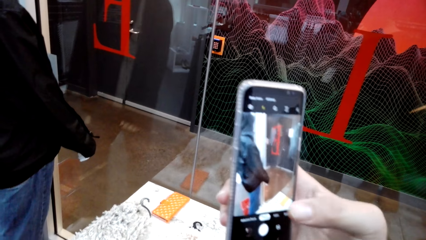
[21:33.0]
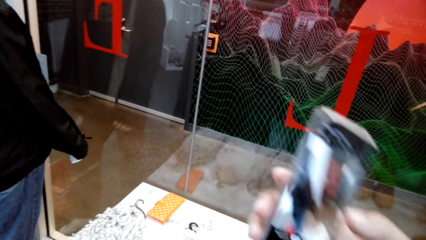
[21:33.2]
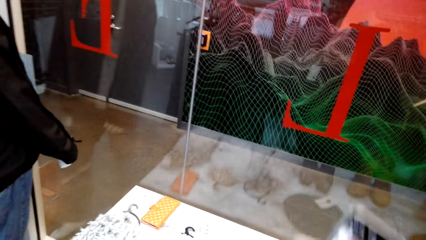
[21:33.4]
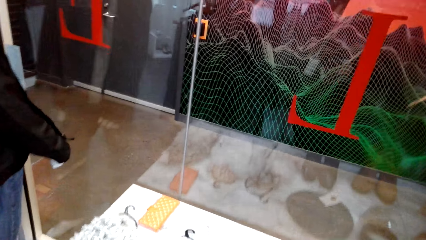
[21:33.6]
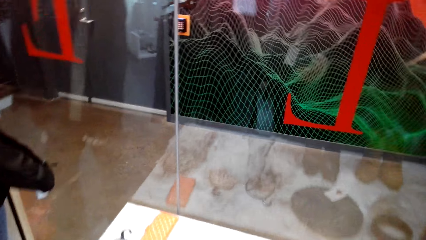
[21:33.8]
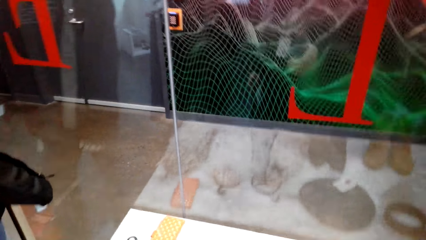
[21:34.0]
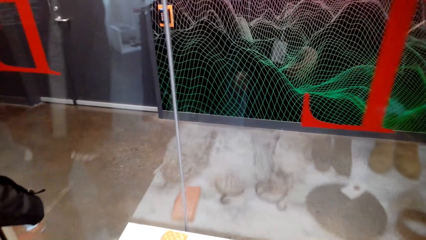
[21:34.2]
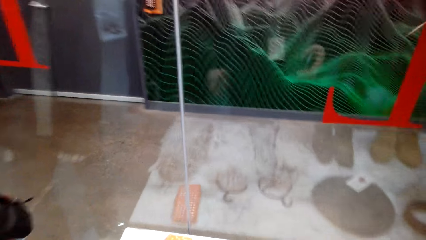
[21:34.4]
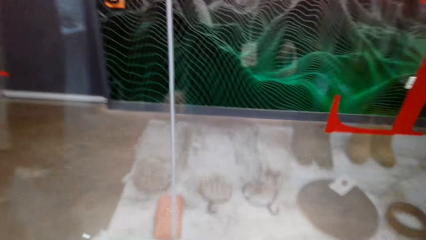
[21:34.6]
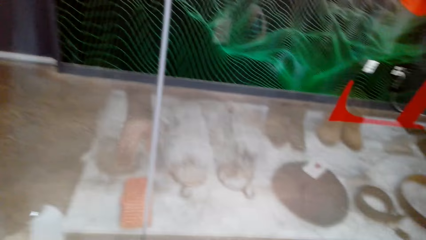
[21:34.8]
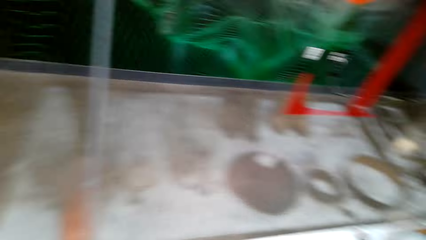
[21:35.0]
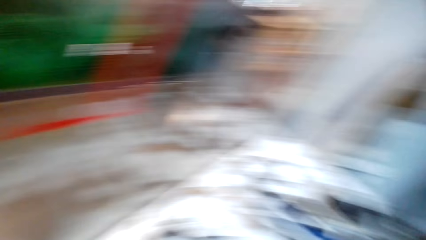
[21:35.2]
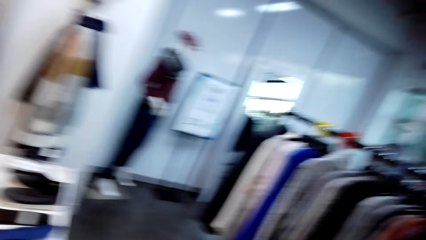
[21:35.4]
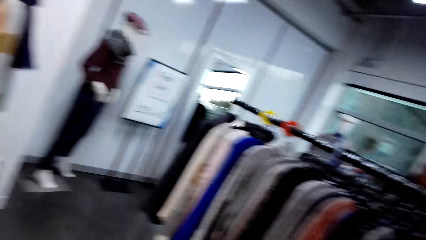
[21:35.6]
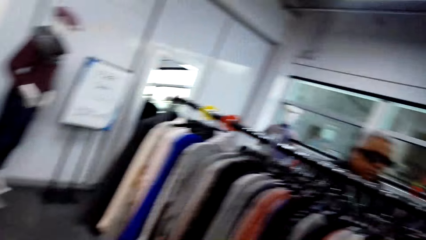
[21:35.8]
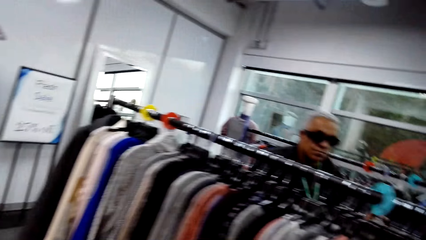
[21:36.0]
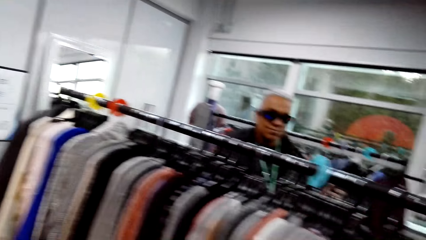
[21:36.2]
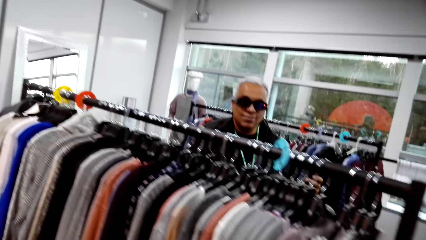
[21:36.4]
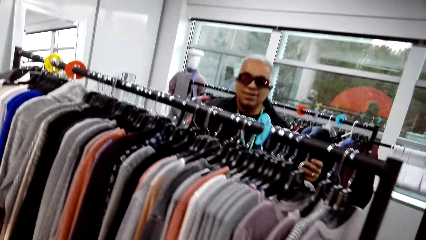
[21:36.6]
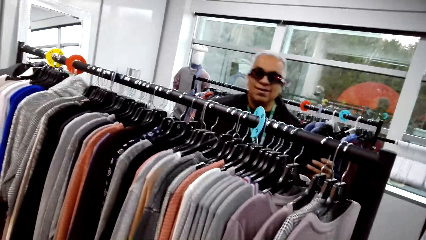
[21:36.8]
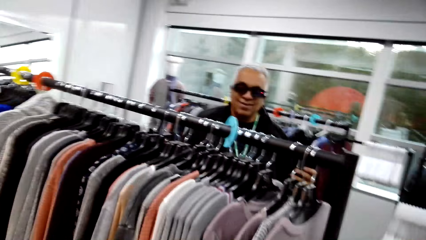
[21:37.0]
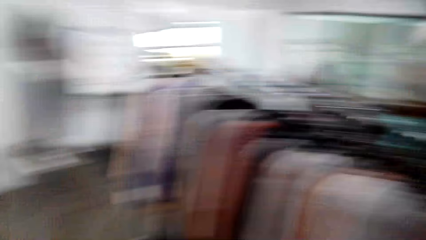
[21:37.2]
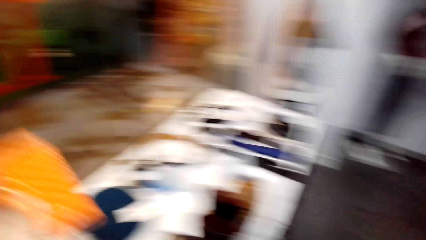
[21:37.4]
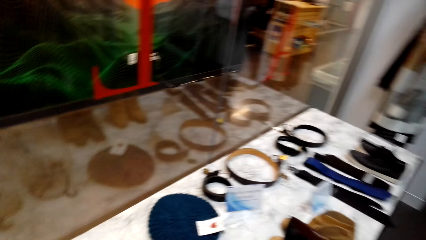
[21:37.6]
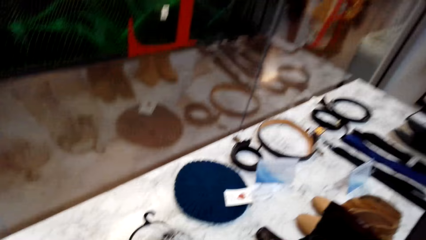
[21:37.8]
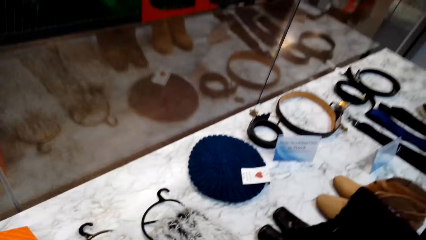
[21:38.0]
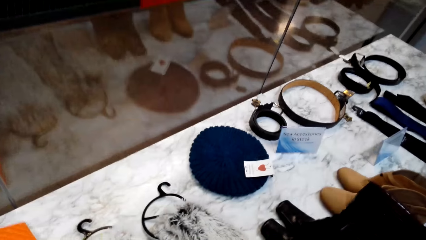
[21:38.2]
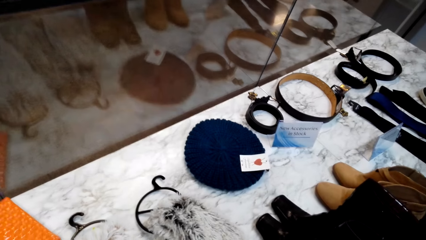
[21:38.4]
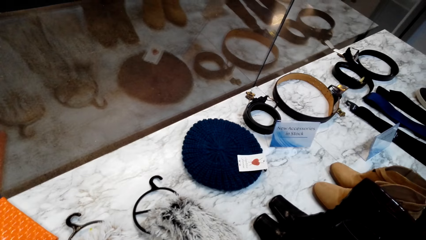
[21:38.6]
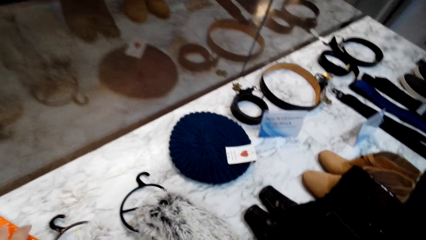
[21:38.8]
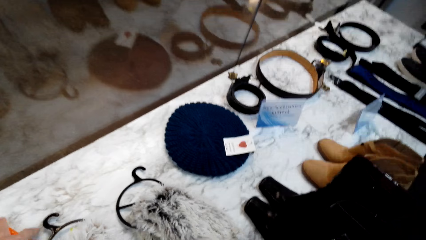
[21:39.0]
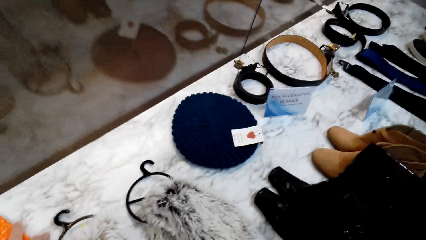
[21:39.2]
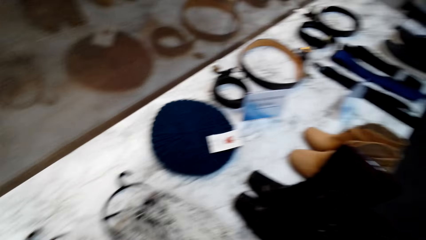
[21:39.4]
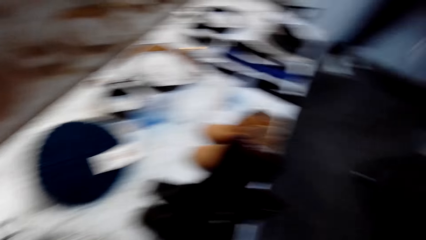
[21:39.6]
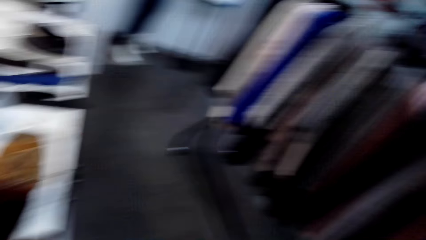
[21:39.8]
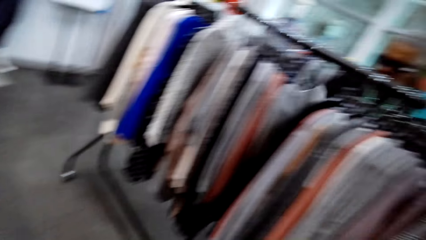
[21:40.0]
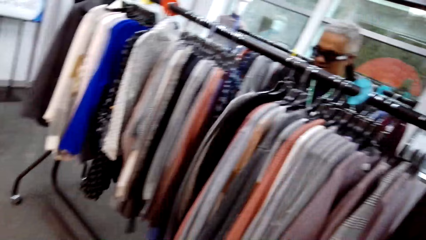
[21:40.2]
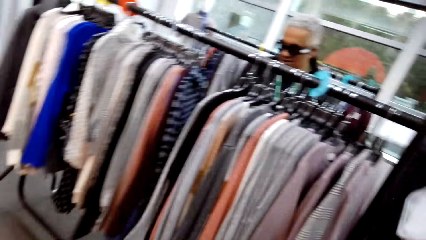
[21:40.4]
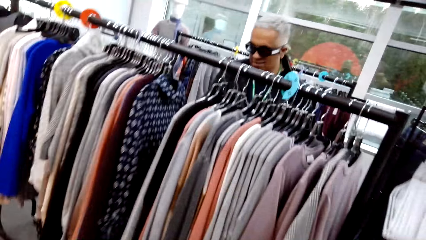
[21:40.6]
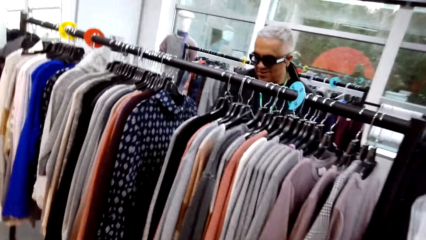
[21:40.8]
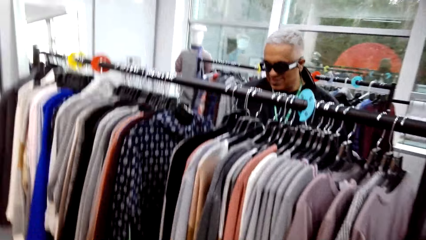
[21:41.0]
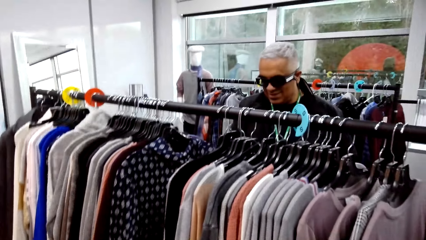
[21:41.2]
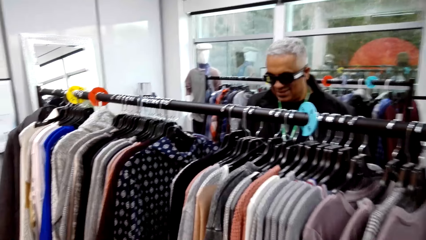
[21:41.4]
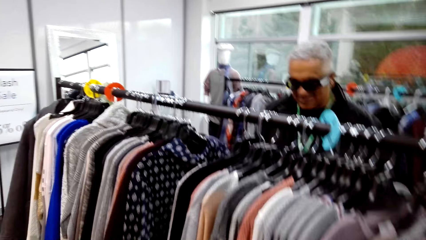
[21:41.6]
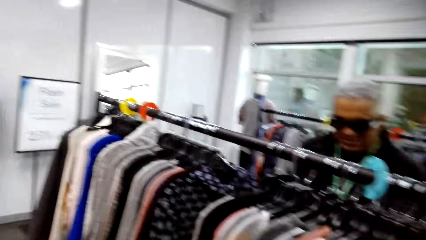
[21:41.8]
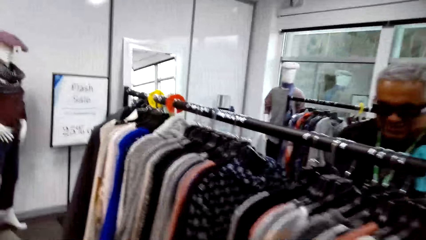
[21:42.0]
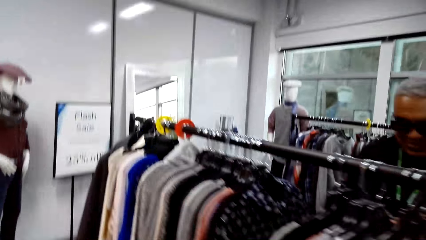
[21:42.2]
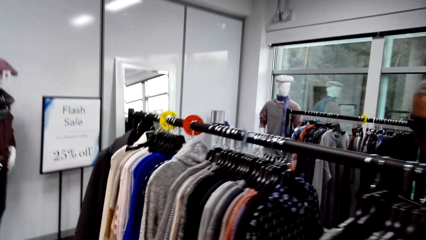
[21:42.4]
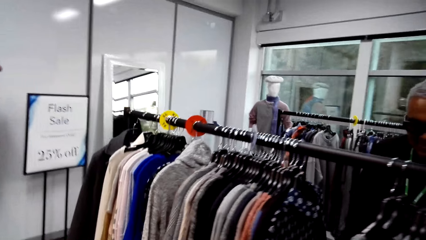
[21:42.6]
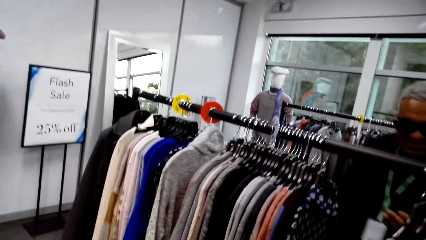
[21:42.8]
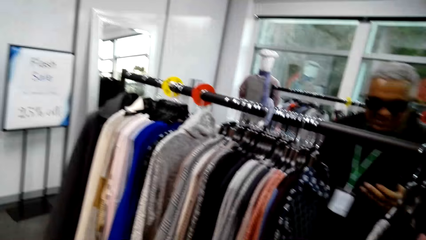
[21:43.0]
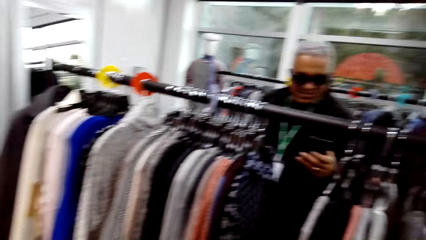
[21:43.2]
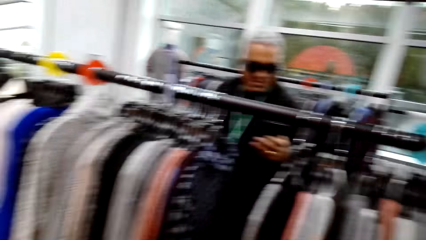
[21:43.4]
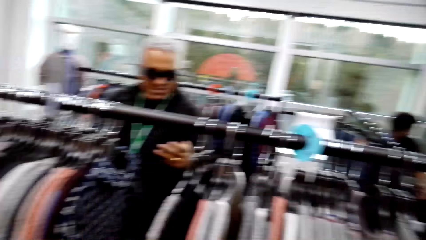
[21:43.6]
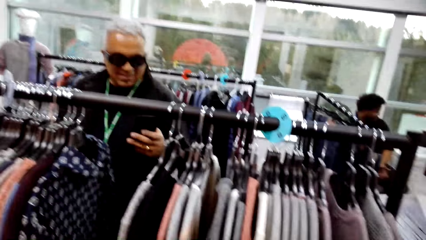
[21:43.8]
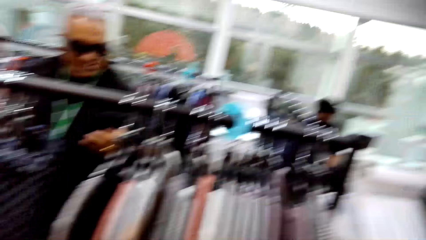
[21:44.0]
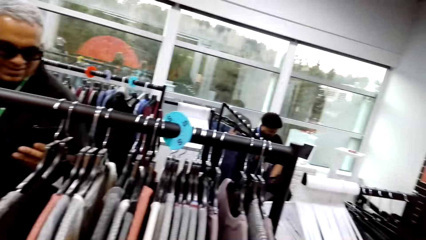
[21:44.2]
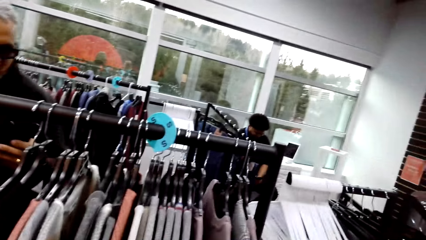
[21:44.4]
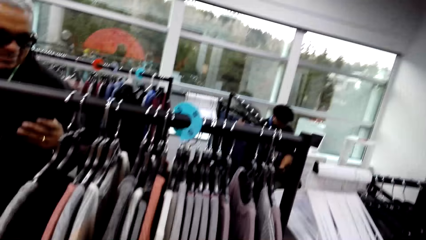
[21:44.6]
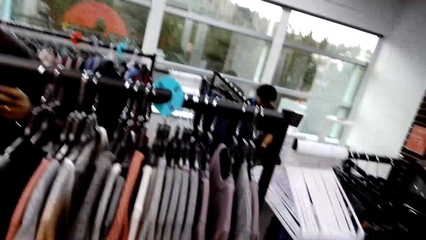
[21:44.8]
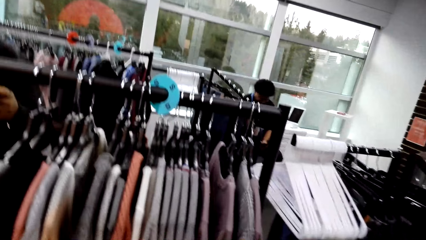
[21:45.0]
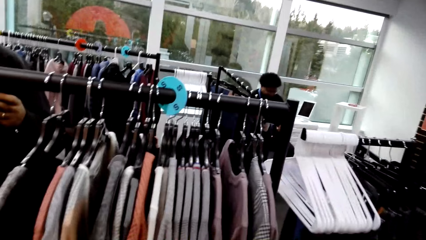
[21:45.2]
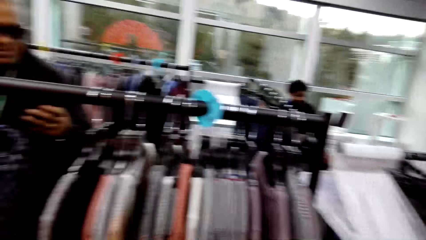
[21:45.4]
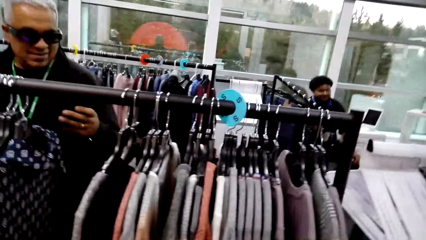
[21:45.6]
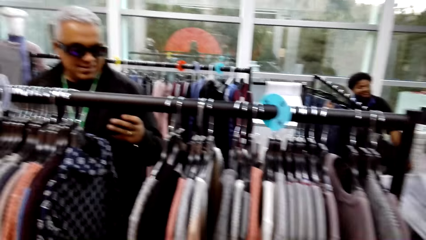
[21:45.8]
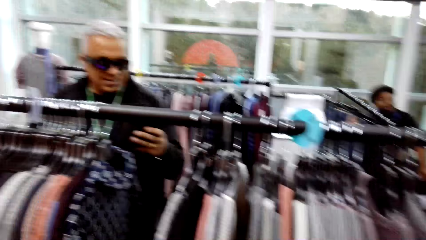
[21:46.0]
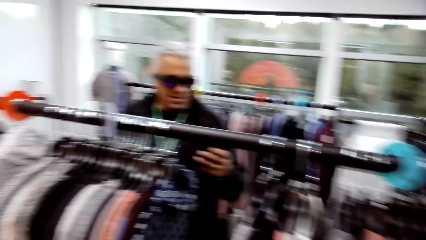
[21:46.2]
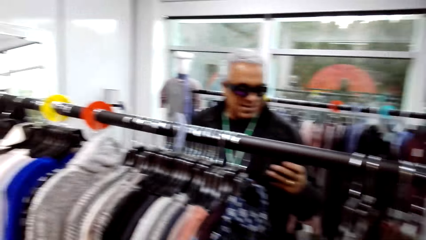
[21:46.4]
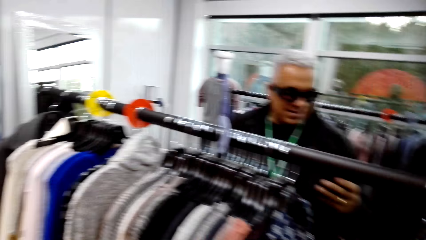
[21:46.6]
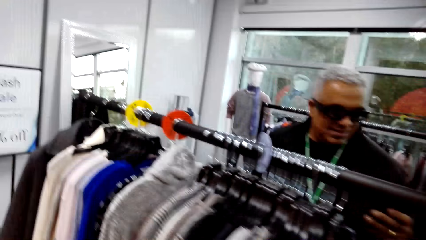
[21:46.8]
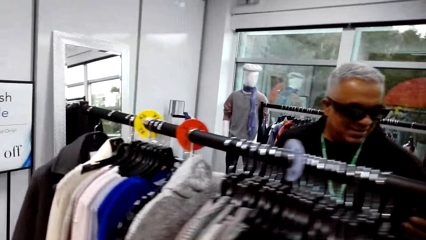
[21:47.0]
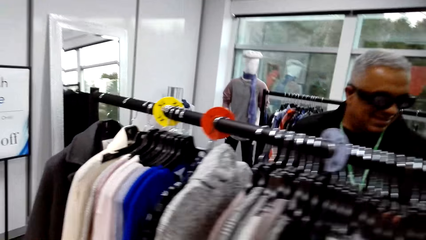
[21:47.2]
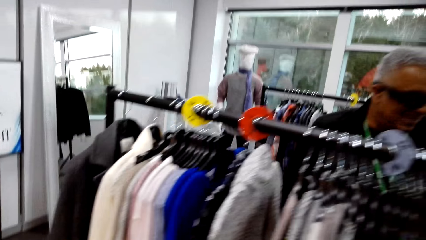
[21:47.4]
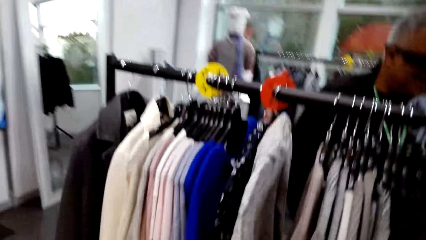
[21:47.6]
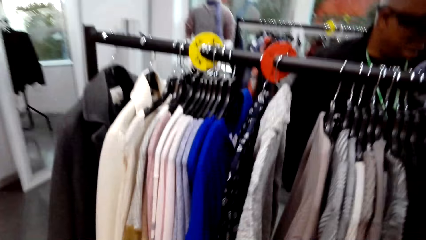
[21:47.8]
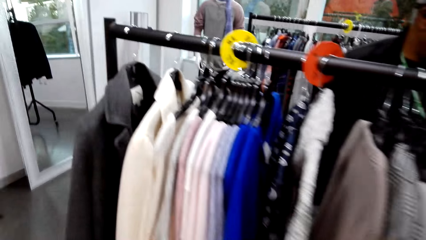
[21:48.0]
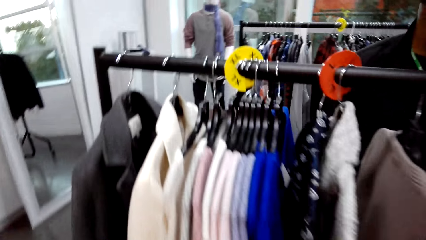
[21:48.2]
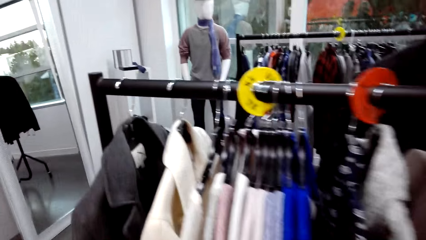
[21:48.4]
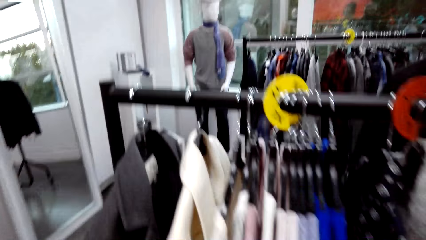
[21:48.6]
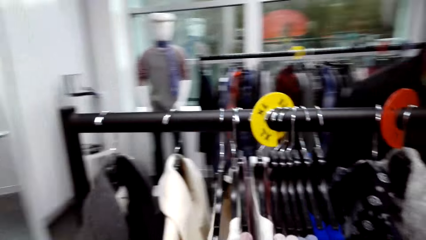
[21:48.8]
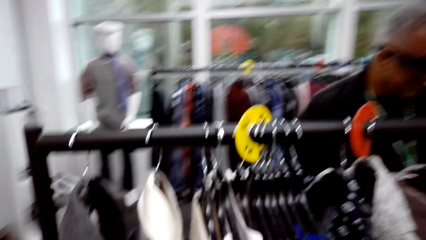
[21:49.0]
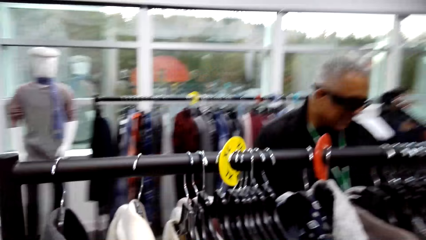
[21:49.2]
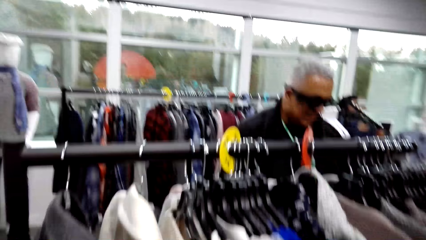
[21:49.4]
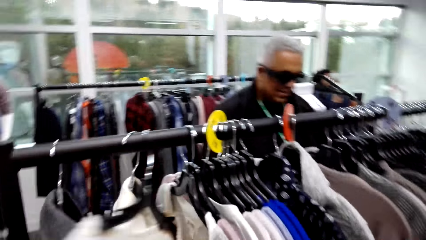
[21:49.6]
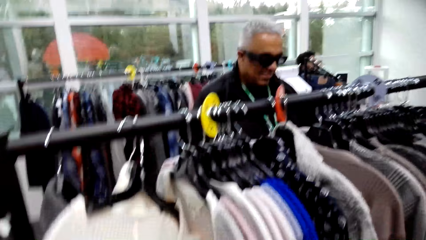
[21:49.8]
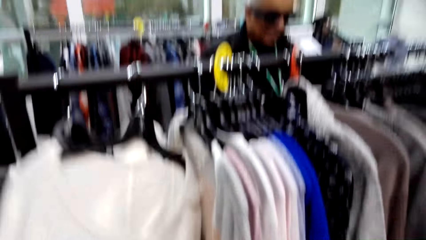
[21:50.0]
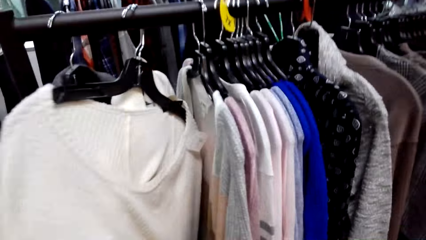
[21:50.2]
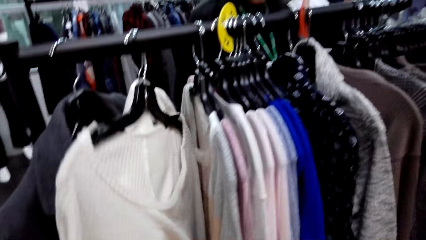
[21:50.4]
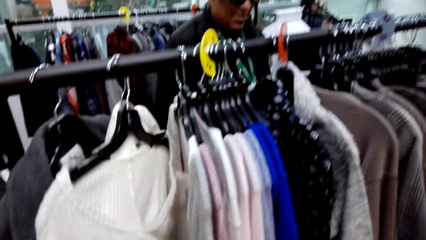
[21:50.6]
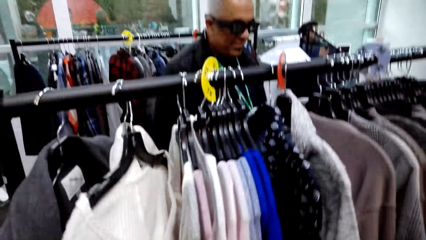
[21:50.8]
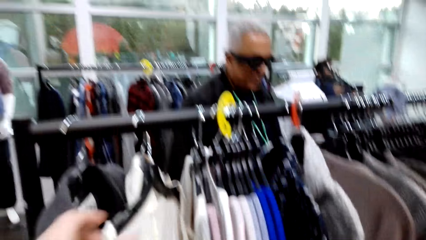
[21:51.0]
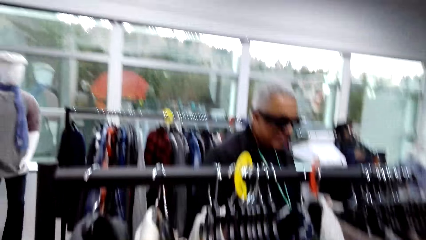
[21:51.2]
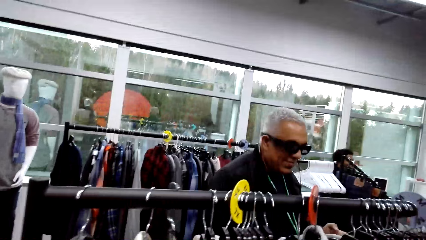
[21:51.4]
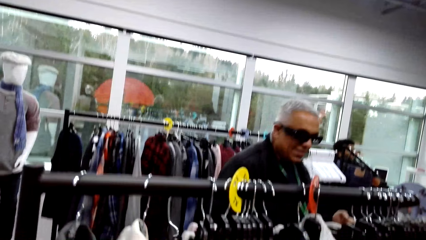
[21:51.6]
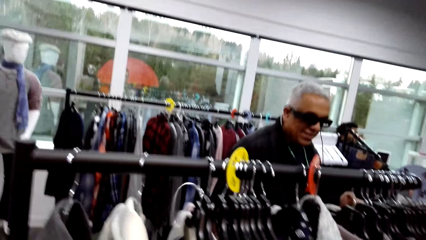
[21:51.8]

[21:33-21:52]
The camera wearer walks around in the clothing store. A man walks around in the clothing store. The camera wearer walks around in the clothing store. The man stands in the clothing store. The camera wearer walks around in the clothing store. The man stands in the clothing store. Another man sits on a chair in the clothing store. The first man holds a phone in the clothing store. The camera wearer walks around in the clothing store and samples clothes on a hanging cloth stand. The first man stands in the clothing store.
